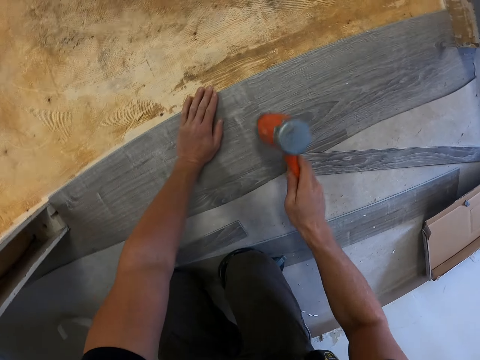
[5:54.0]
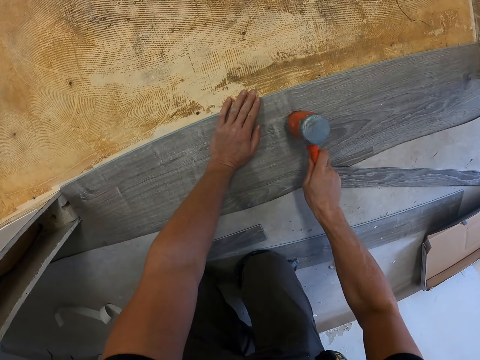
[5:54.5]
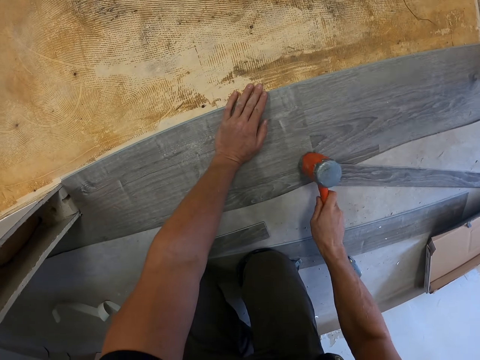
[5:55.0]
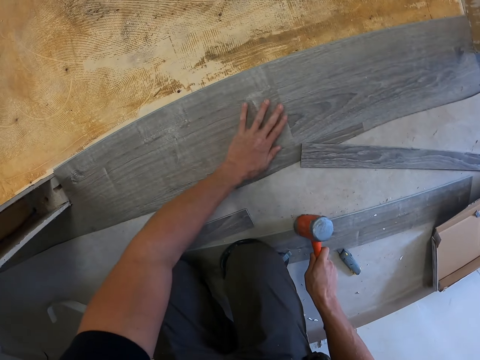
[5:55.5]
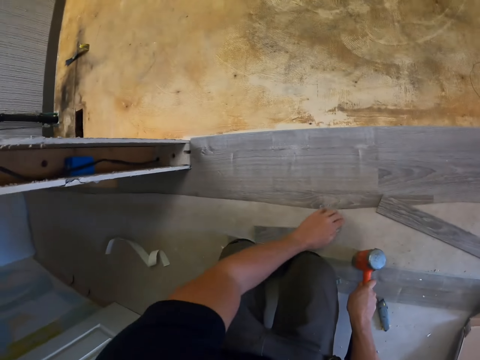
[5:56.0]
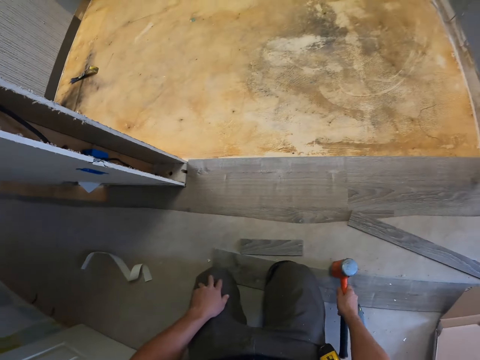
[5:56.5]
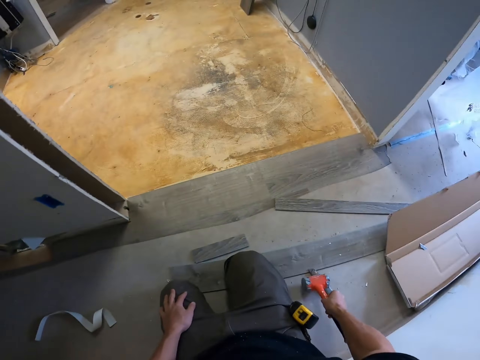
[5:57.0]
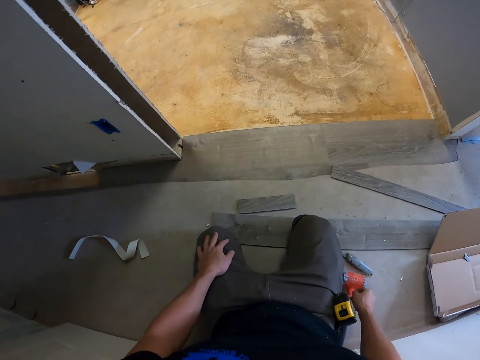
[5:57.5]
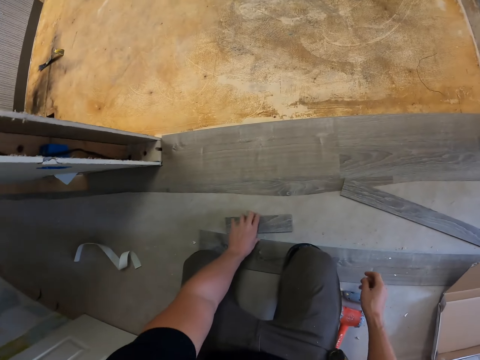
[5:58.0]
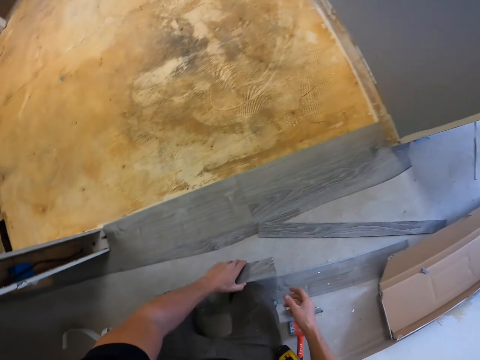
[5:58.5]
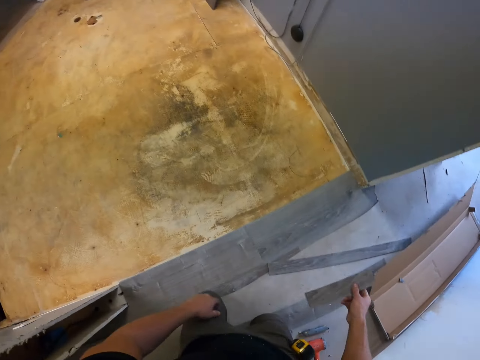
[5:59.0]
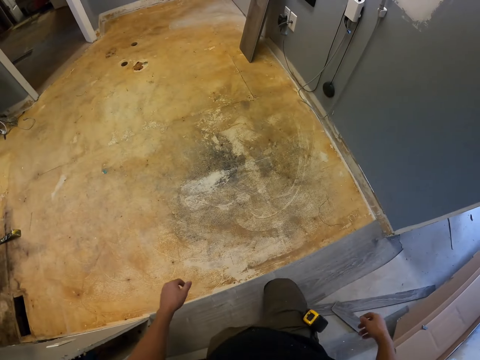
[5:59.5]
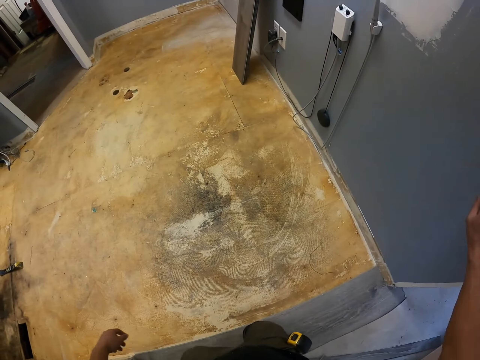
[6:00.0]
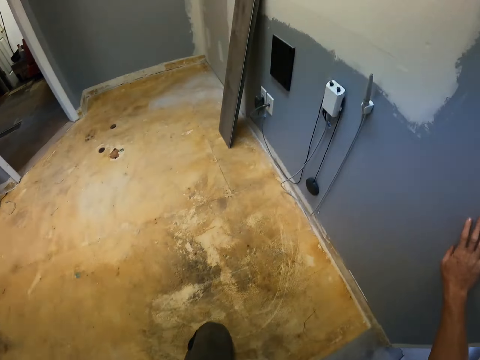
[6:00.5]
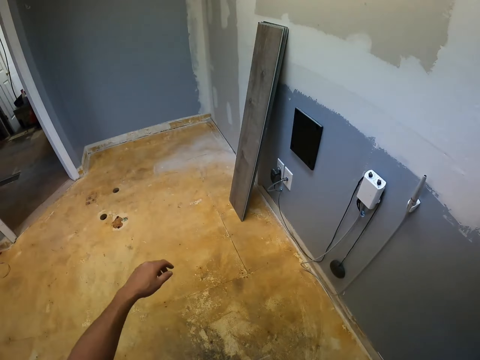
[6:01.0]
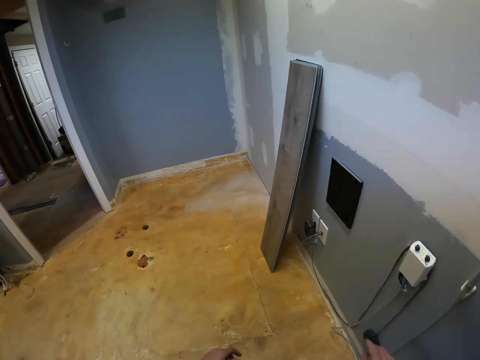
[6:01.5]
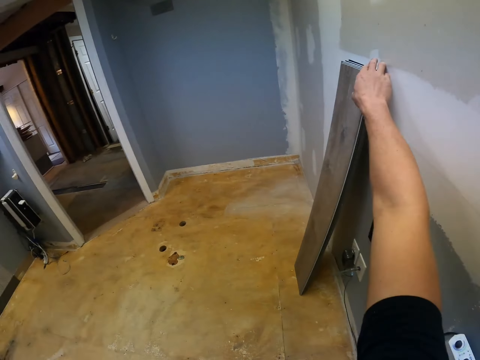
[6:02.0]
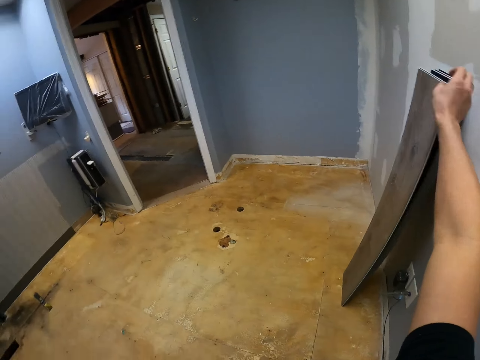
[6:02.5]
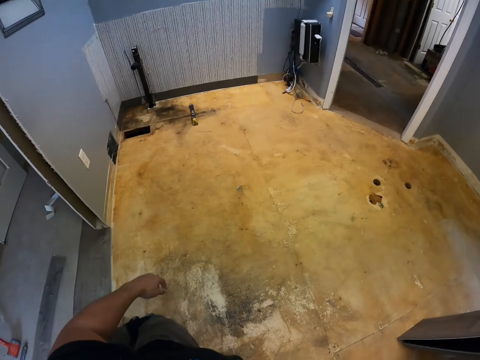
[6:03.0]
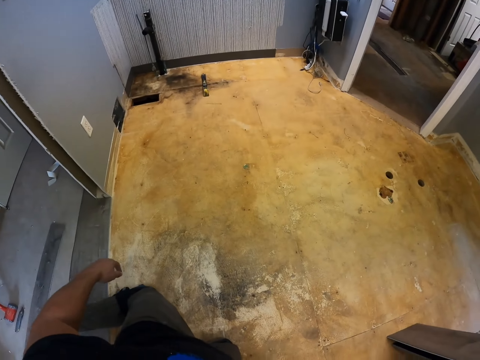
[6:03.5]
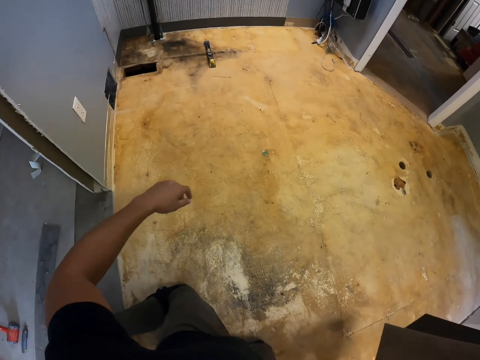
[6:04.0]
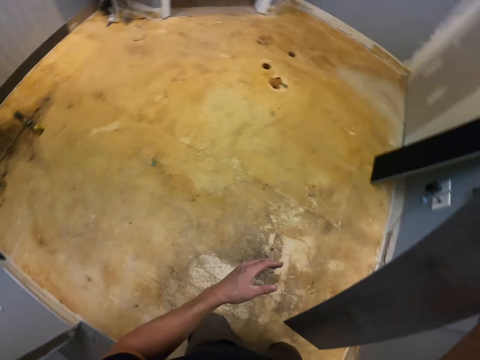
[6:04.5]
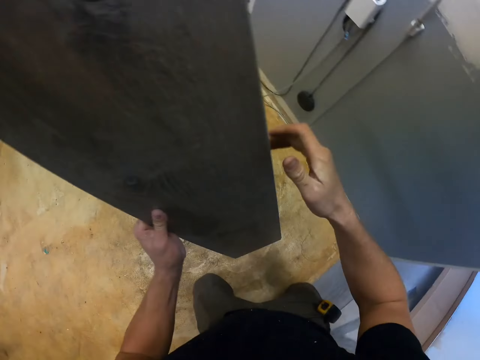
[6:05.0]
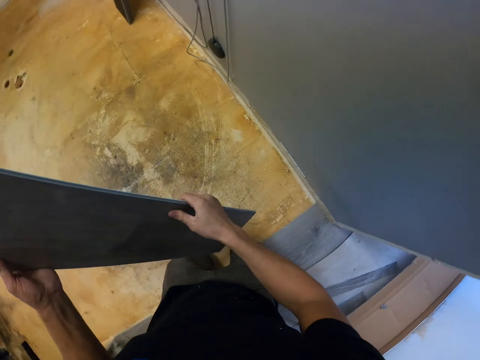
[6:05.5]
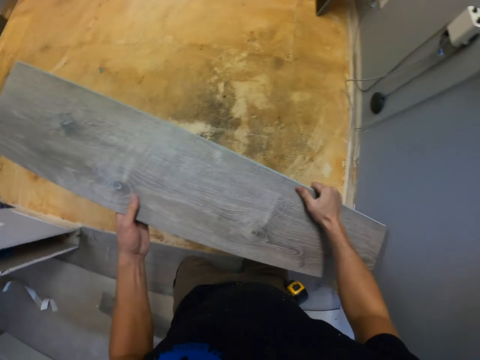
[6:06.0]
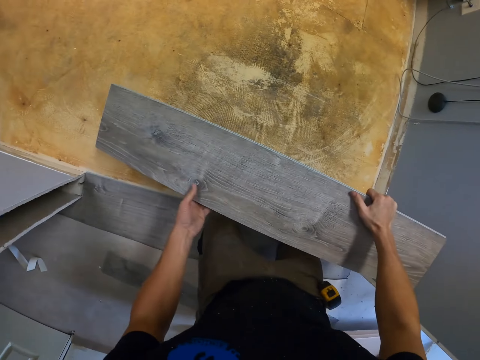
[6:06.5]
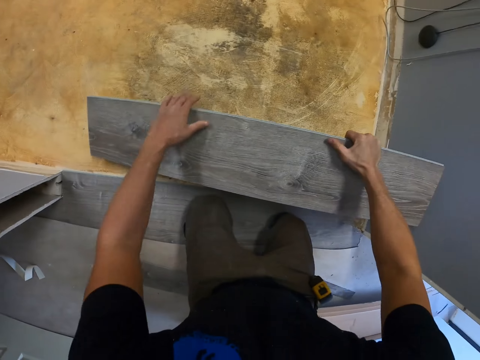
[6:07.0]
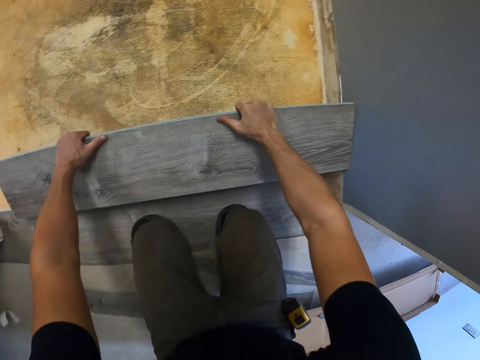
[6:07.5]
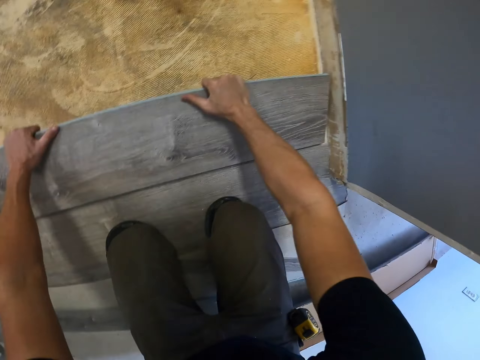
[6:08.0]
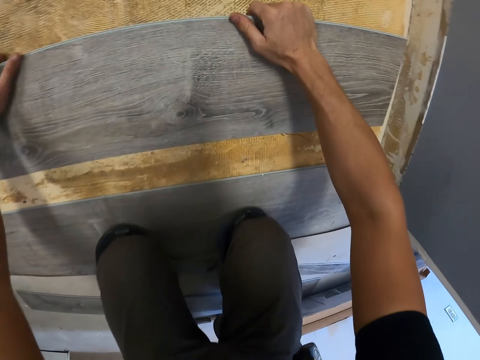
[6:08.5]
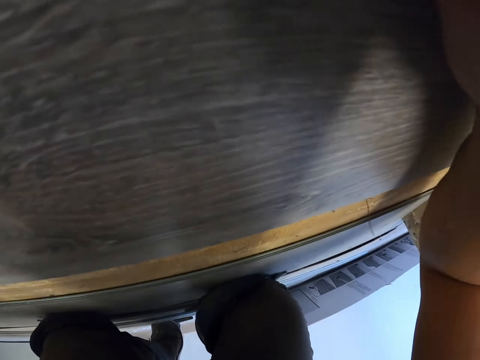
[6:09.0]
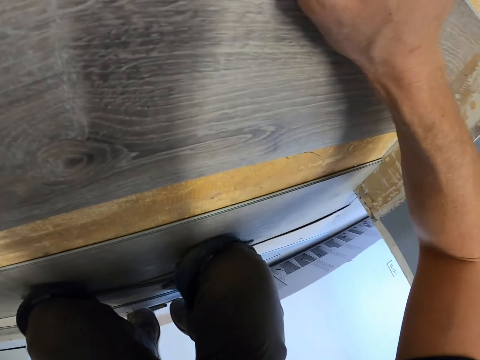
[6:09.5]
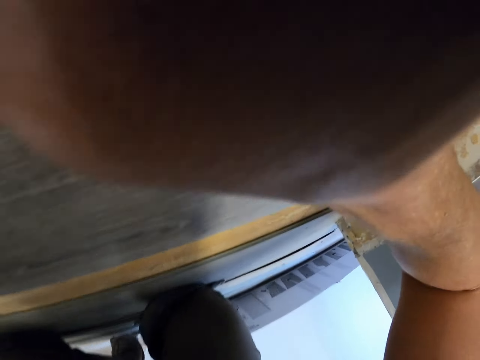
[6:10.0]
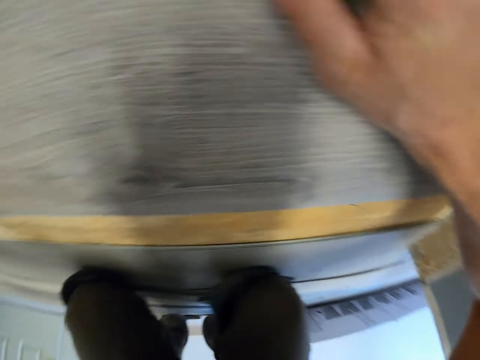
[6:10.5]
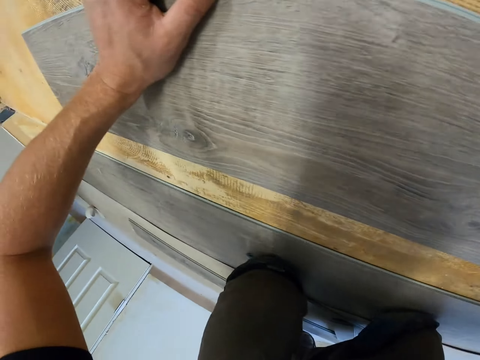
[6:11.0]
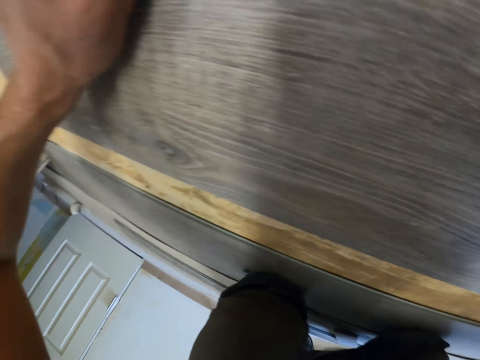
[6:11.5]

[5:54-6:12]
The camera wearer hits the wood with the hammer. They move the left hand on the wood. They drop the hammer with the right hand. They pick up the wood with the left hand and pass the wood to the right hand. They walk with the knees. They pick up another plywood with the right hand. They pass the wood to the left hand. They carry the wood with the hands. They place the plywood on the floor. They fix the wood on the floor. They look at the wood.

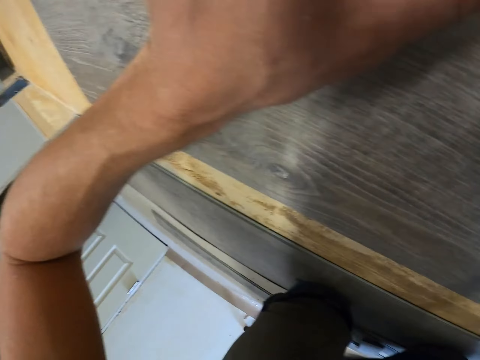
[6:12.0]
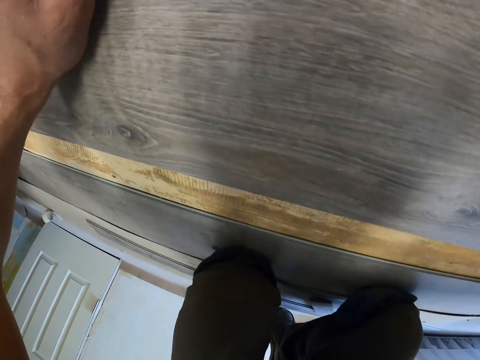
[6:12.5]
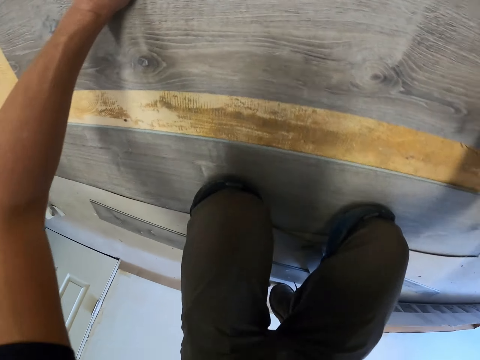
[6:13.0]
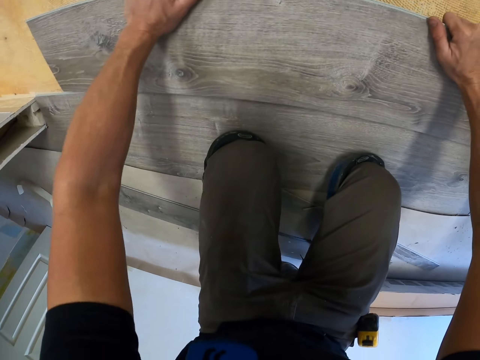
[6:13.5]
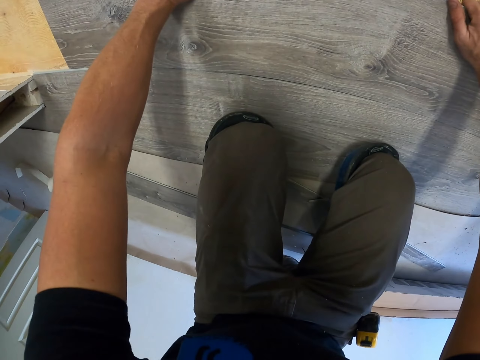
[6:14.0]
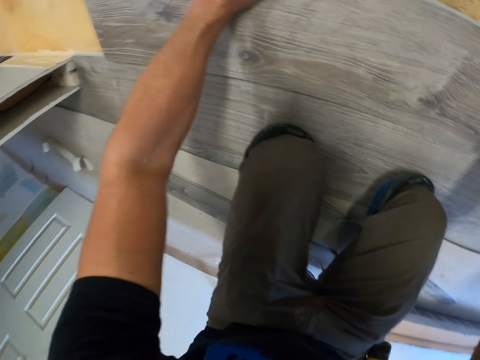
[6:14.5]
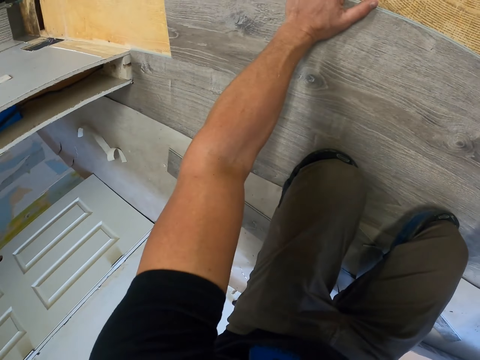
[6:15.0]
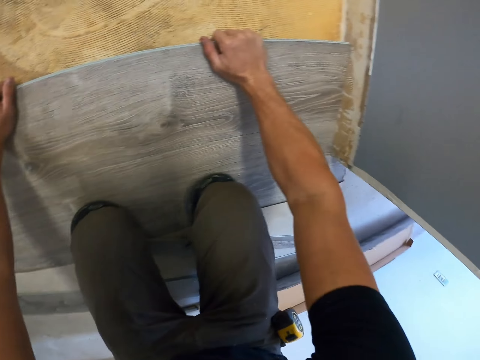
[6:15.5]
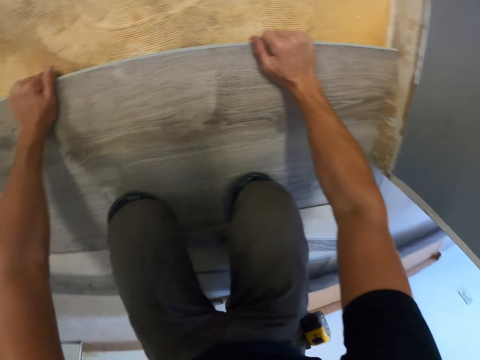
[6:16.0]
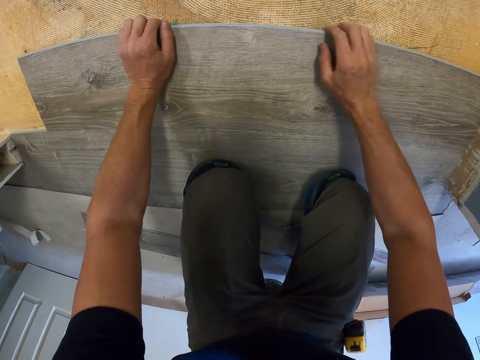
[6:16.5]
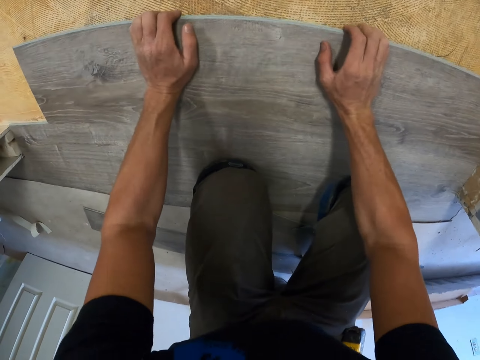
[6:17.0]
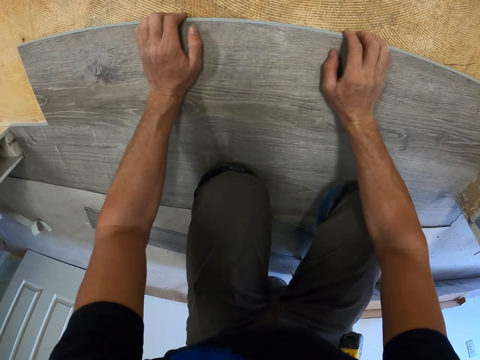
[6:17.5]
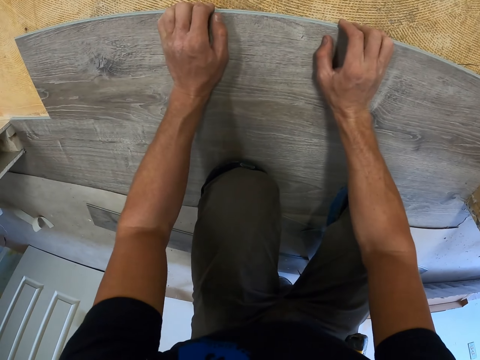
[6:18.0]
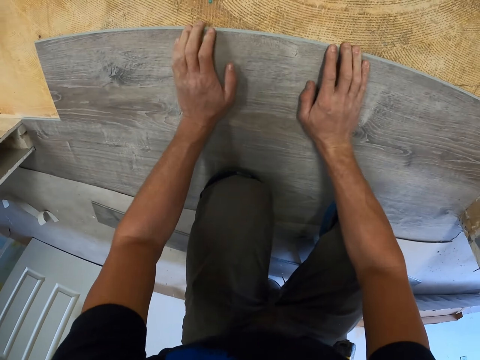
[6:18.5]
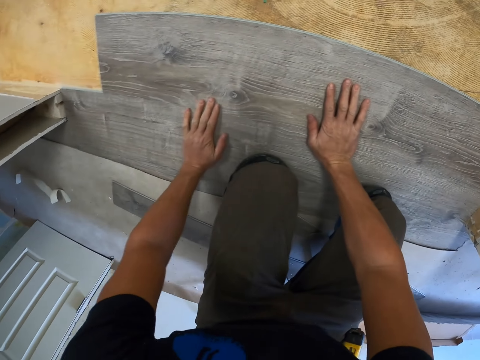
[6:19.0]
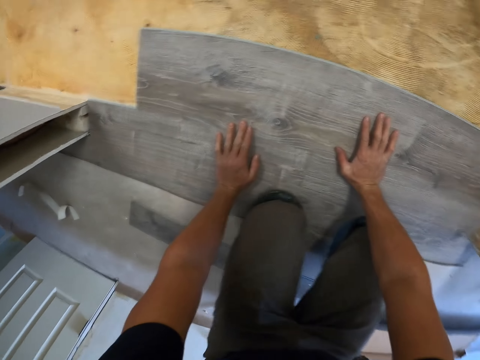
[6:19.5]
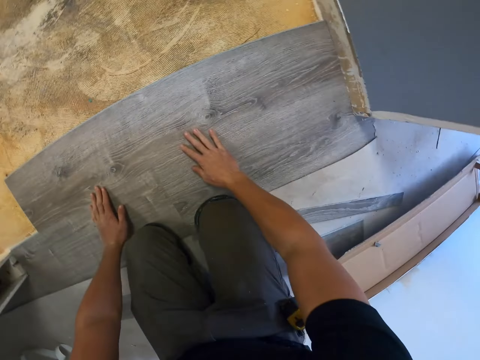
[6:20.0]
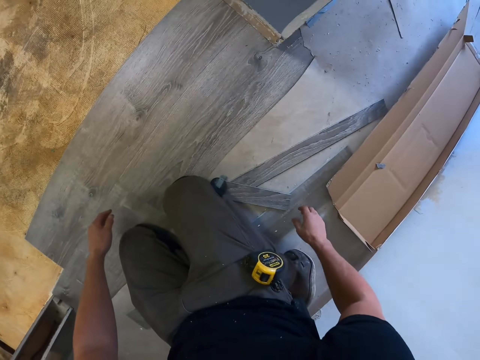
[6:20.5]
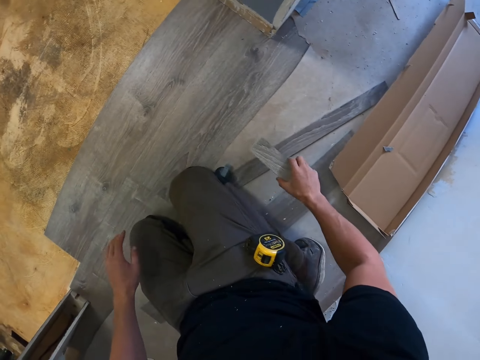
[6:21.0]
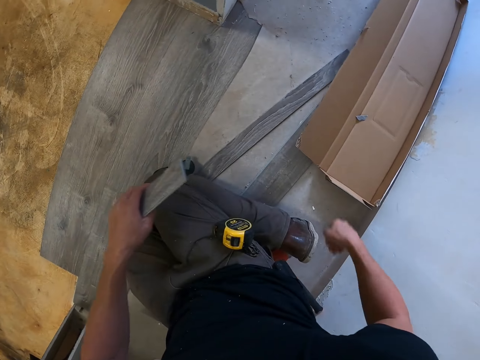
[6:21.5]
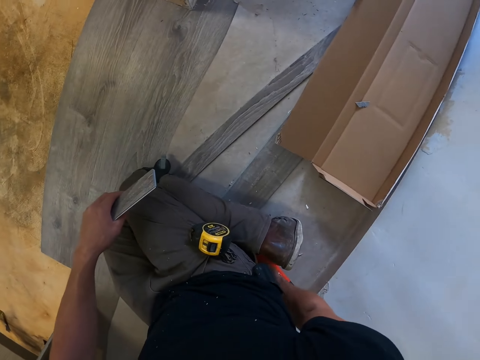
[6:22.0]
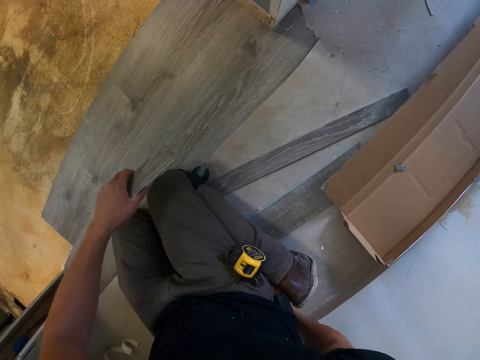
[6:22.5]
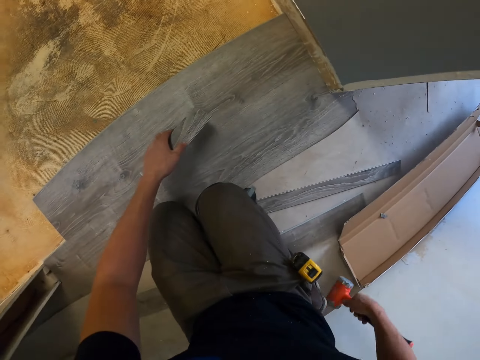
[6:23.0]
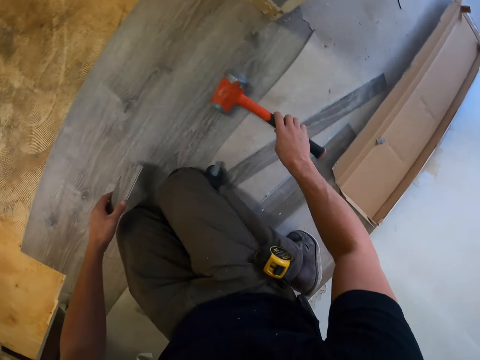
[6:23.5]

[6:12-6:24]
The camera wearer fixes the wood on the floor. They pick up the wood with the right hand and pass the wood to the left hand. They pick up the hammer with the right hand and drop the hammer with the right hand.
